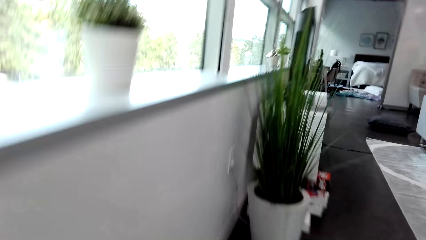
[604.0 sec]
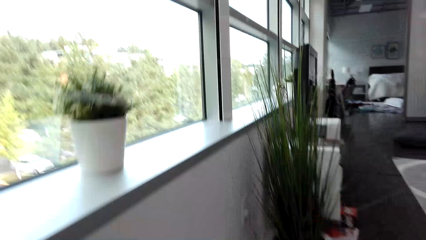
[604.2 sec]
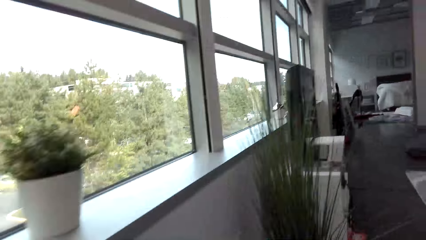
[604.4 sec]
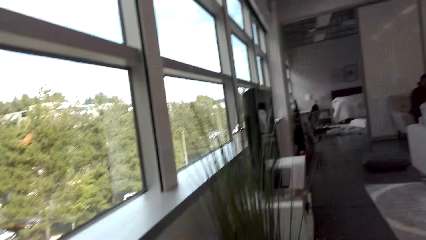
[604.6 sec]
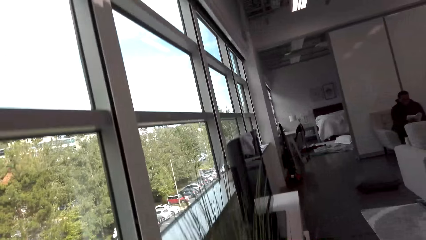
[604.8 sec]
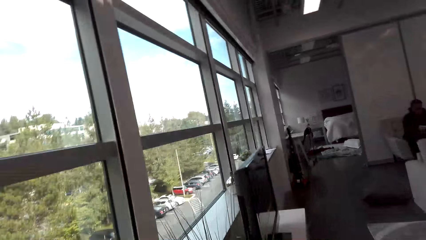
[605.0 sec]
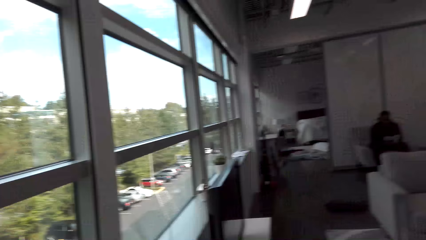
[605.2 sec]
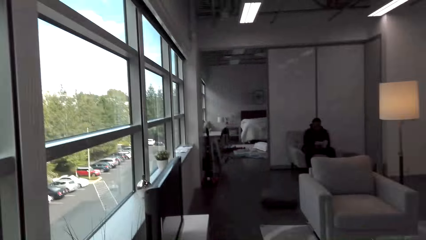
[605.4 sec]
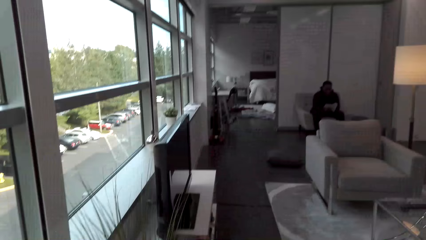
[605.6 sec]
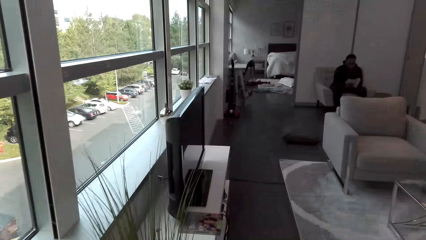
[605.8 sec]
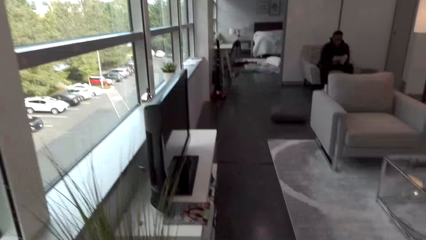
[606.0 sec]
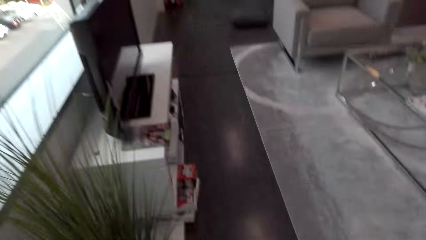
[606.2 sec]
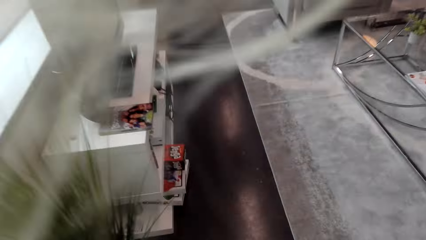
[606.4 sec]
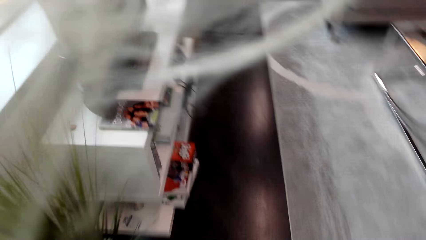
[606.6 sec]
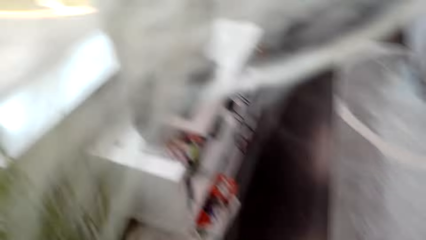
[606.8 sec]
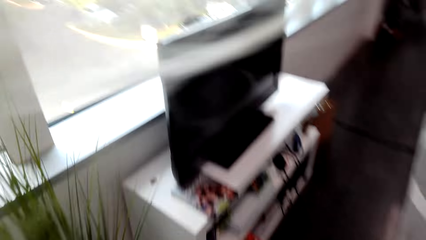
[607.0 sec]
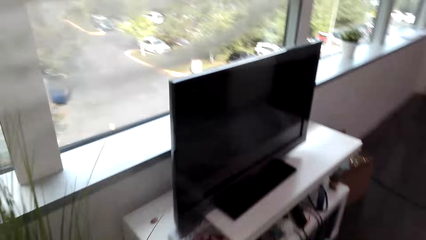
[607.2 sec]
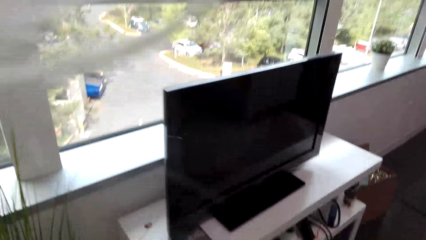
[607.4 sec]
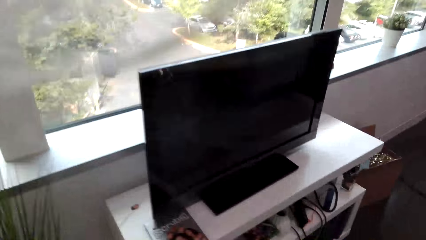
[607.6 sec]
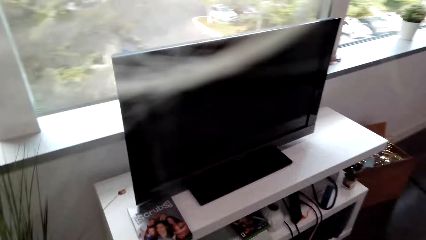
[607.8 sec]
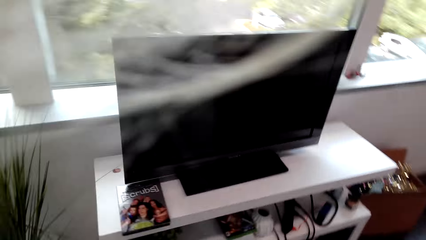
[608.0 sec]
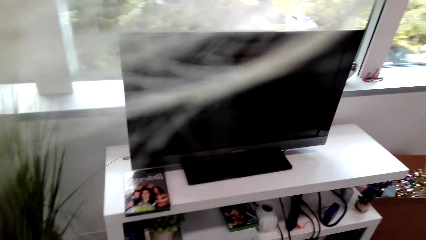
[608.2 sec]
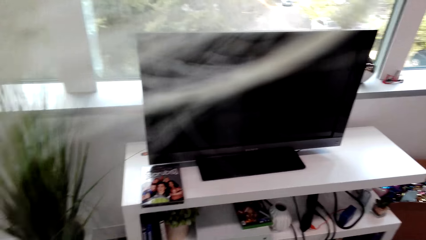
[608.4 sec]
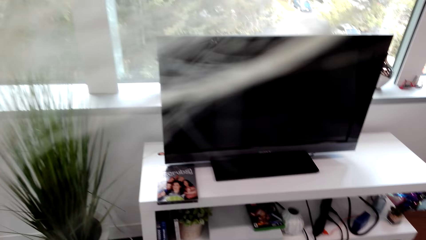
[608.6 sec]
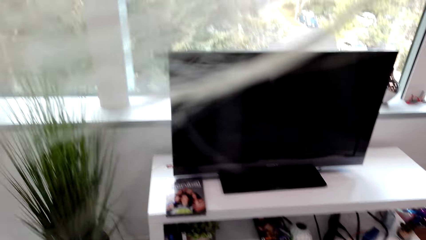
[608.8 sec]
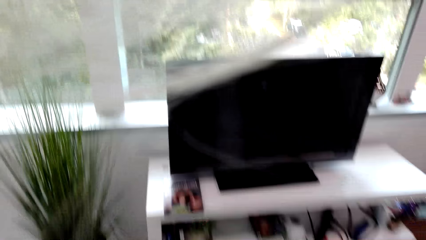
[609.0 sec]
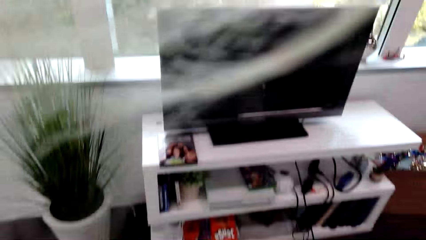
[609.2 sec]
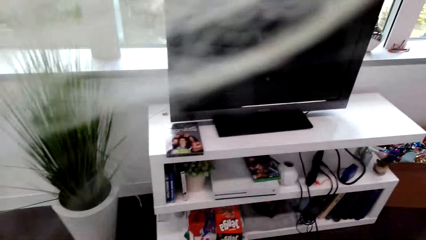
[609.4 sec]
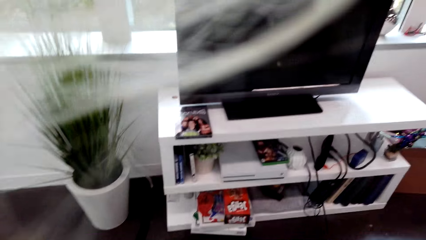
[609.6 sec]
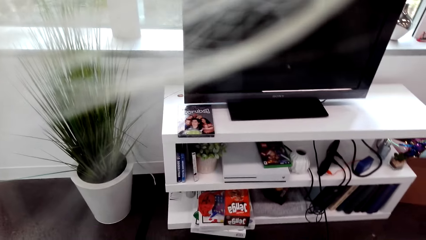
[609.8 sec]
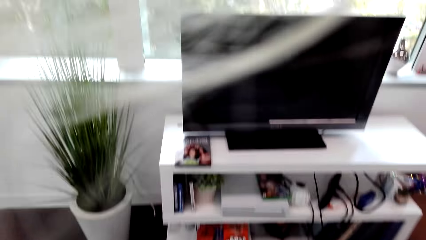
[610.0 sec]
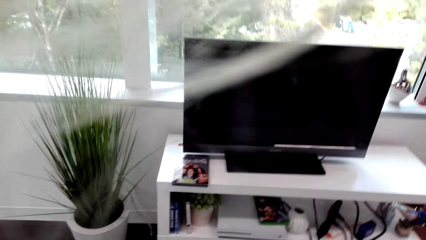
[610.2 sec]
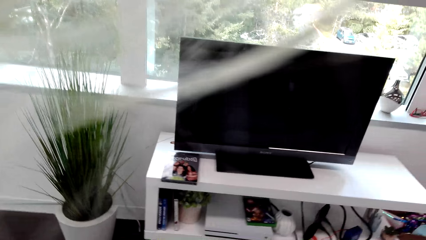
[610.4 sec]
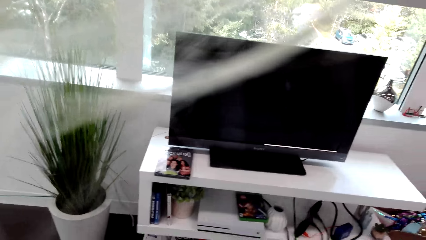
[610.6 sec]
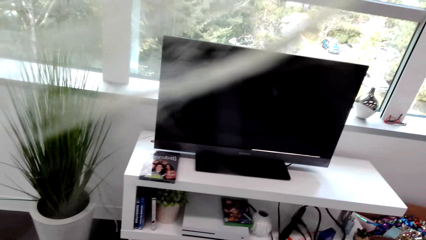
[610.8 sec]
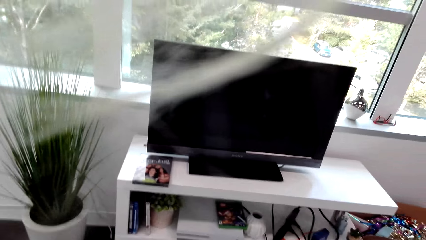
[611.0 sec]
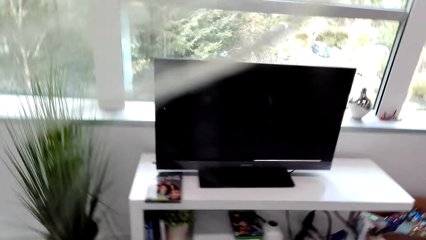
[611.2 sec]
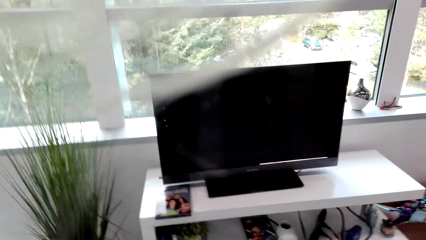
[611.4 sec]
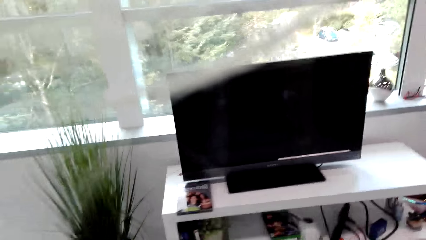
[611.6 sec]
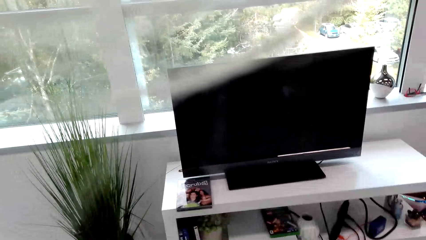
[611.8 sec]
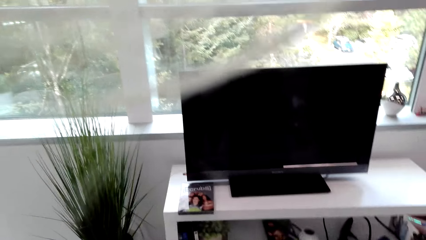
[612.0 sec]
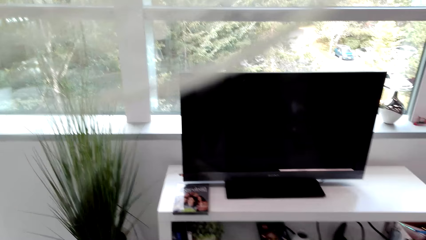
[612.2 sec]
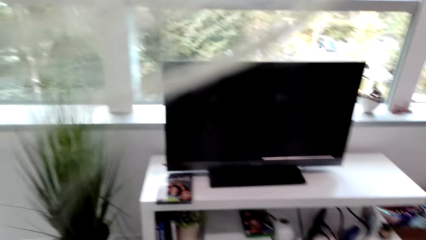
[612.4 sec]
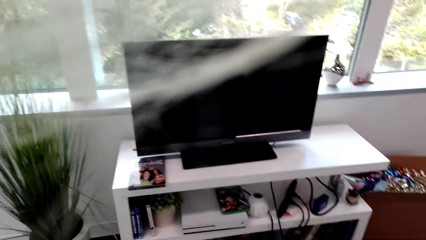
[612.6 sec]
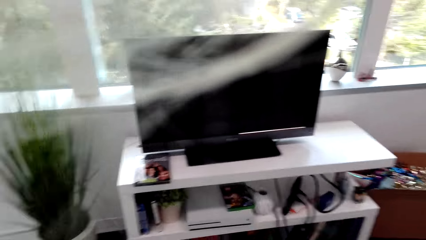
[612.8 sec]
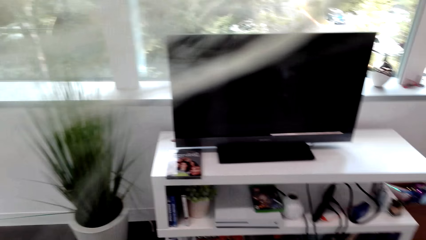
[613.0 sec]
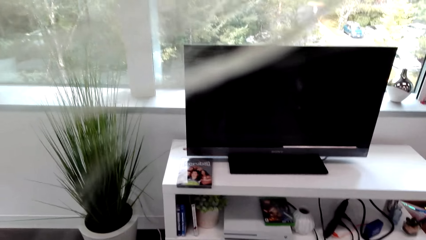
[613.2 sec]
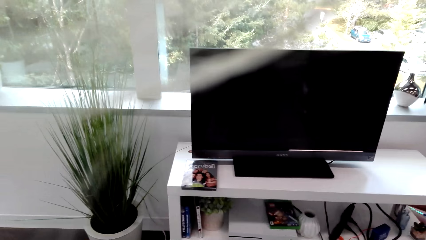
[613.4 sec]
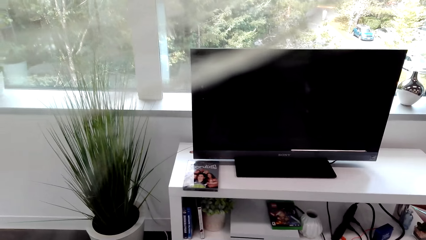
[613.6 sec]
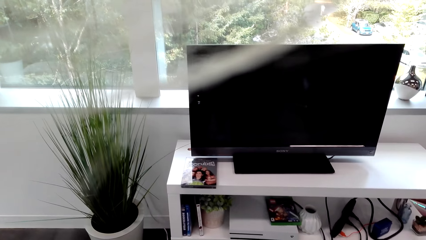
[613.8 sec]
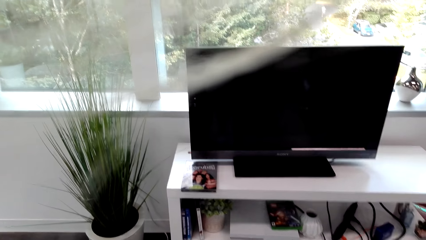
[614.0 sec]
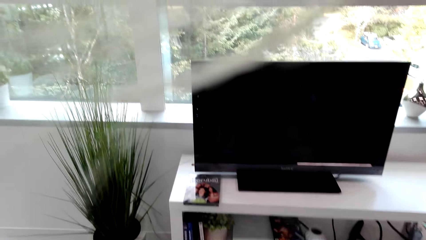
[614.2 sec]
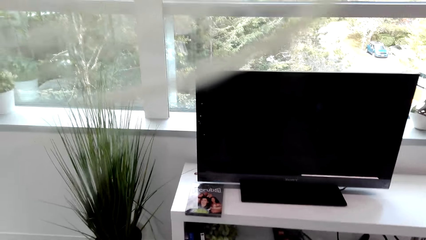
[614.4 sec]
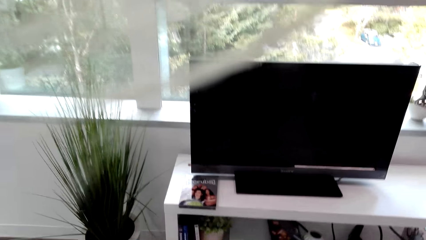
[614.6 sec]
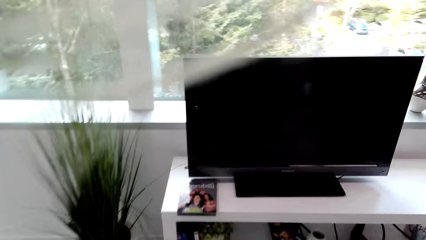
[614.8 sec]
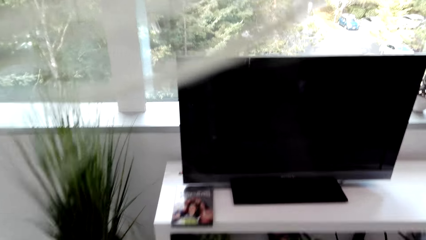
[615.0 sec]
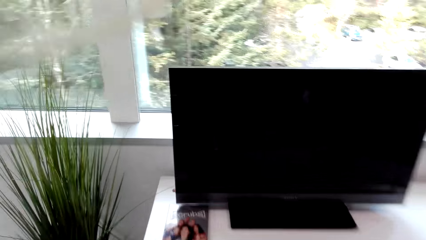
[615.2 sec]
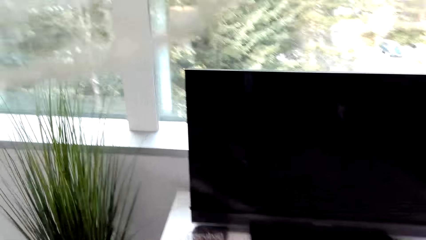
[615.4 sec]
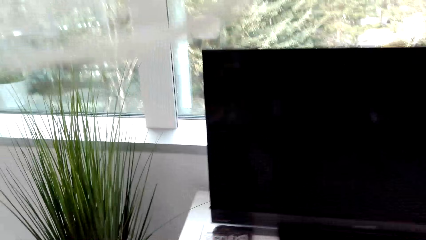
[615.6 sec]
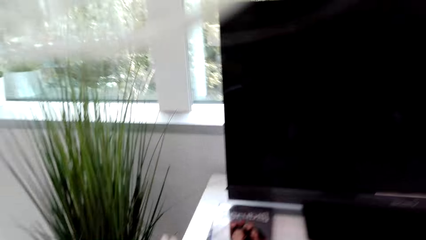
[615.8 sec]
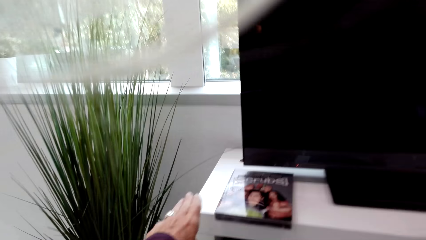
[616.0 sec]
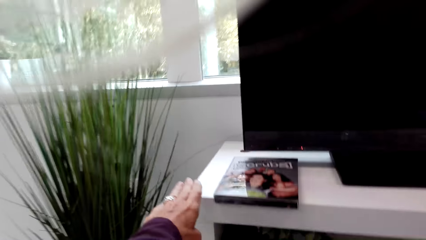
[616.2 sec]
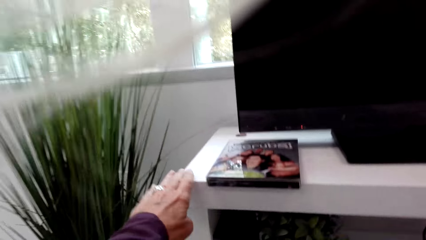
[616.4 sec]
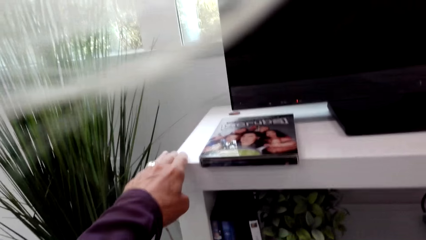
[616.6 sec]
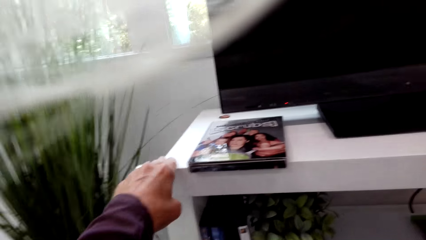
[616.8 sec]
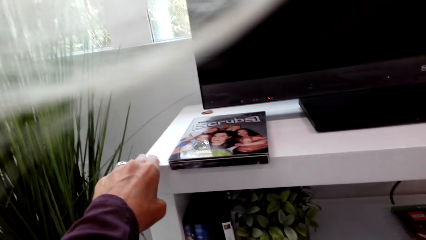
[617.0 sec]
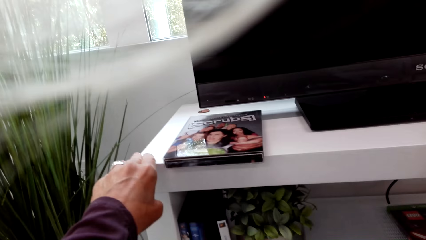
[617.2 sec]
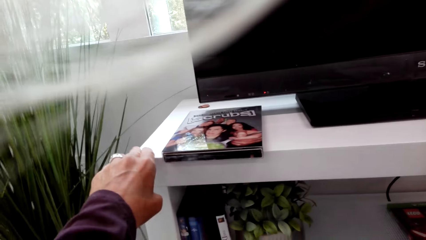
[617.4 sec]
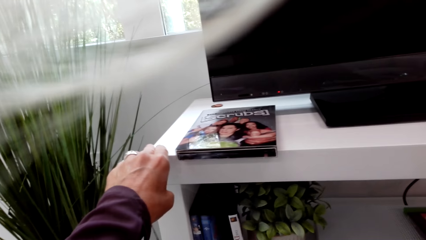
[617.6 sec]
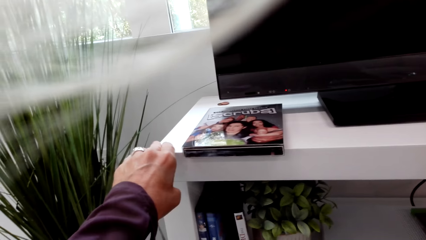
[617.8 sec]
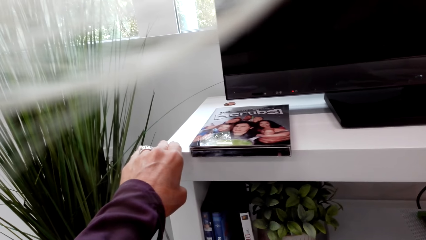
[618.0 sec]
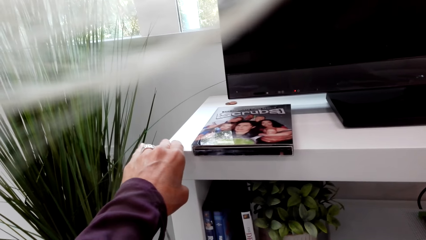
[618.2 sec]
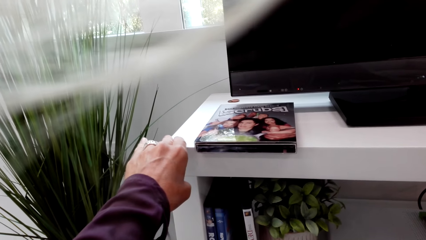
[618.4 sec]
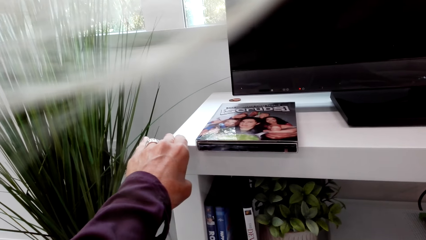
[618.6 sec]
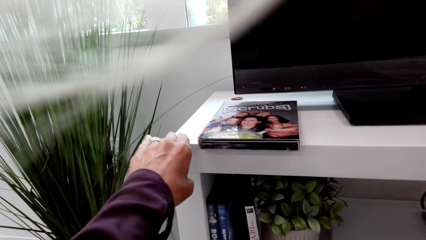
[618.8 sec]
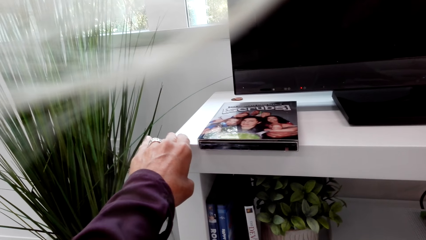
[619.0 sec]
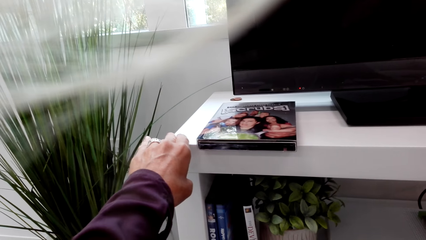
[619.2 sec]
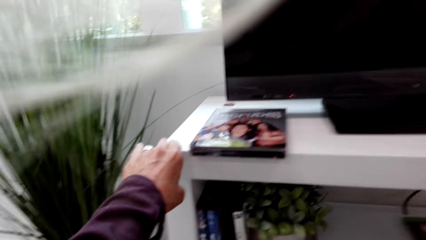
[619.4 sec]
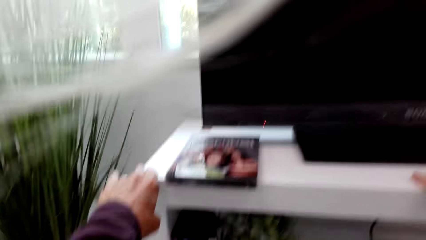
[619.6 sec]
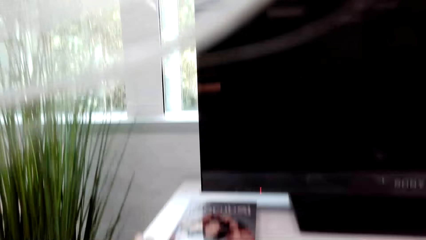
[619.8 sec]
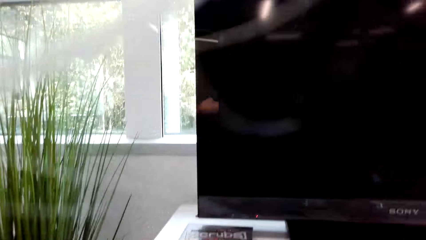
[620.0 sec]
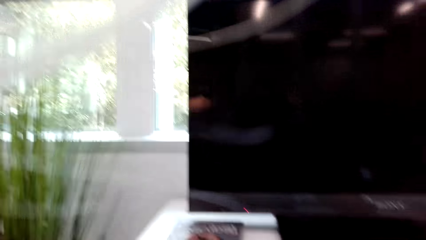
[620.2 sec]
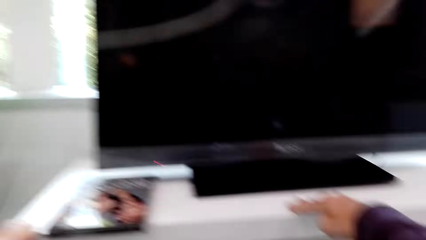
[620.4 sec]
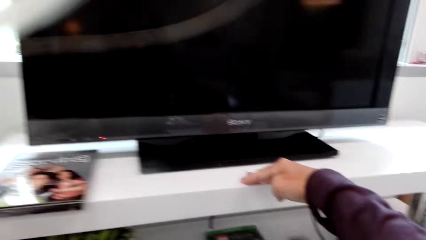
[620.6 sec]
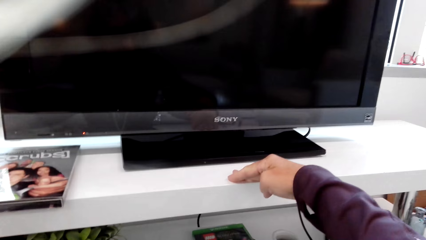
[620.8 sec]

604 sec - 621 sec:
The camera wearer stands up. A person sits on the chair. The camera wearer stands beside a television. They move around. They move closer to the television. They hold the shelf. They touch the TV stand.
